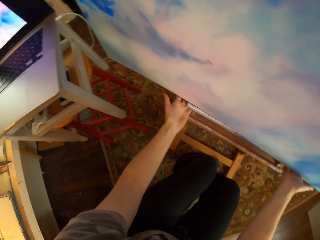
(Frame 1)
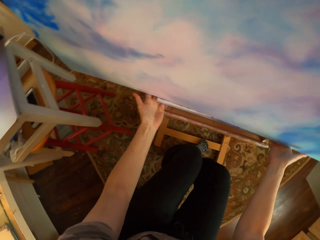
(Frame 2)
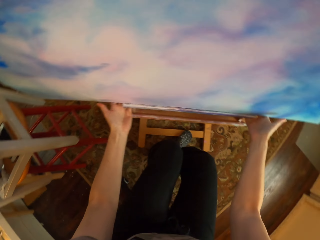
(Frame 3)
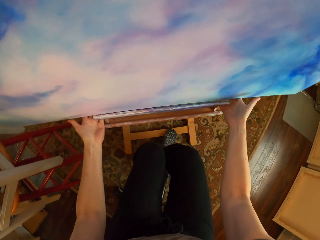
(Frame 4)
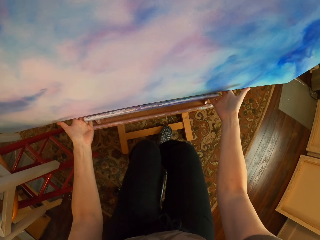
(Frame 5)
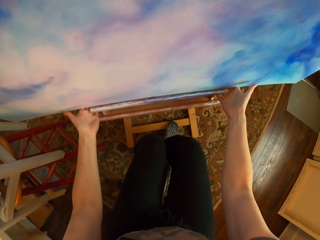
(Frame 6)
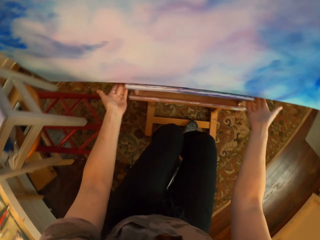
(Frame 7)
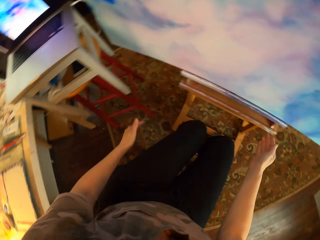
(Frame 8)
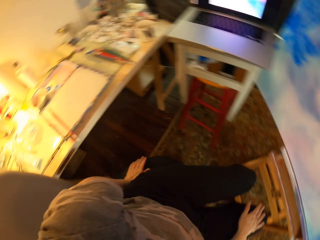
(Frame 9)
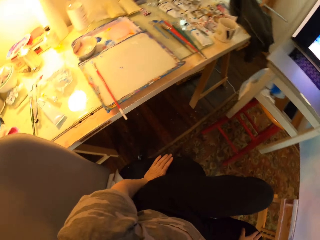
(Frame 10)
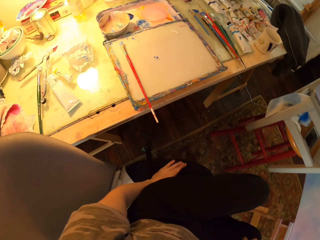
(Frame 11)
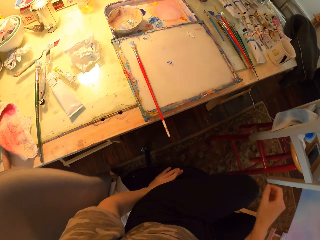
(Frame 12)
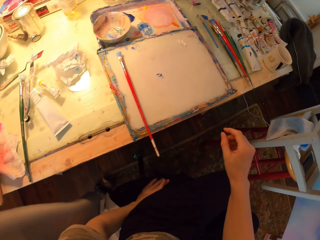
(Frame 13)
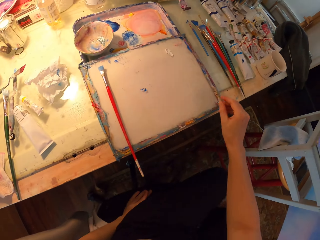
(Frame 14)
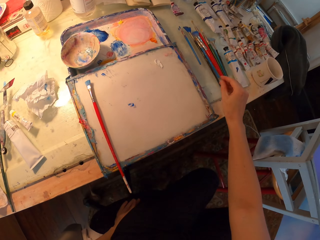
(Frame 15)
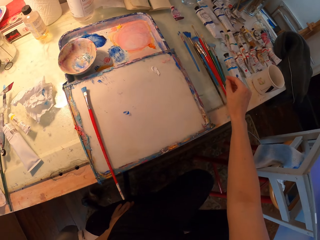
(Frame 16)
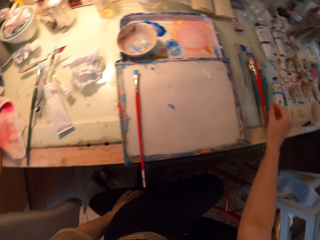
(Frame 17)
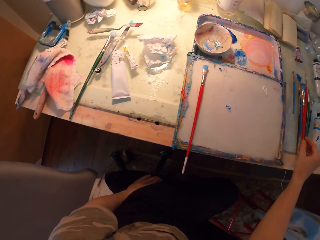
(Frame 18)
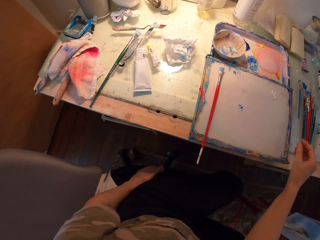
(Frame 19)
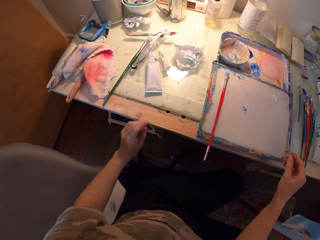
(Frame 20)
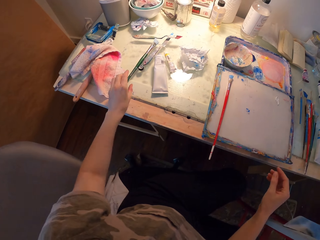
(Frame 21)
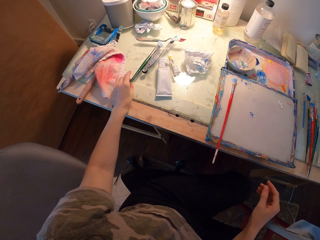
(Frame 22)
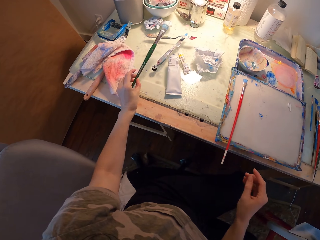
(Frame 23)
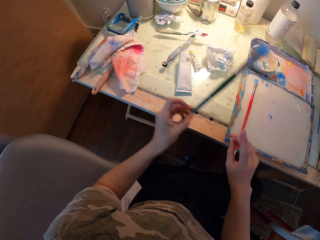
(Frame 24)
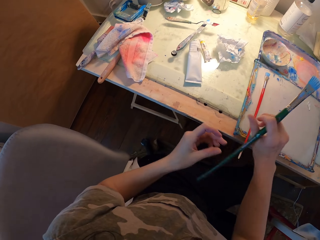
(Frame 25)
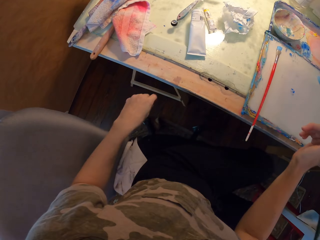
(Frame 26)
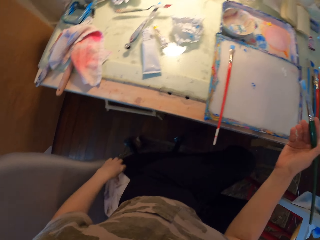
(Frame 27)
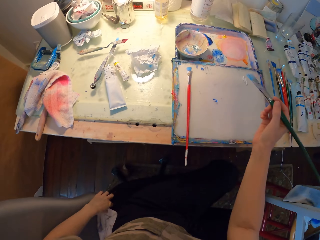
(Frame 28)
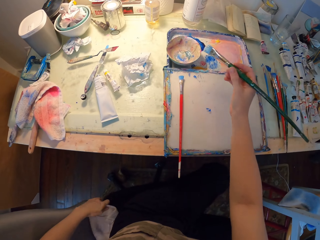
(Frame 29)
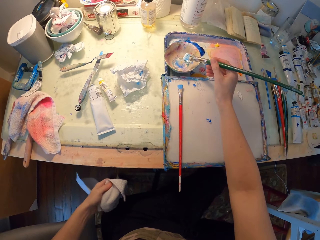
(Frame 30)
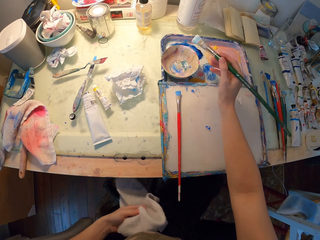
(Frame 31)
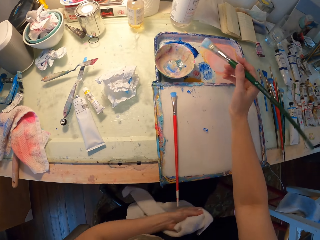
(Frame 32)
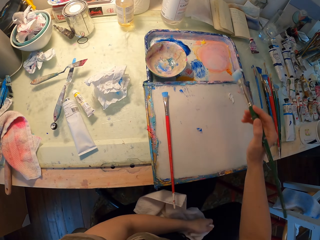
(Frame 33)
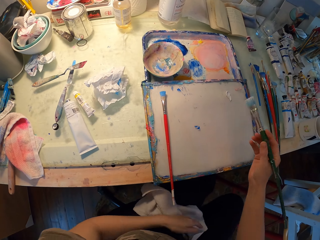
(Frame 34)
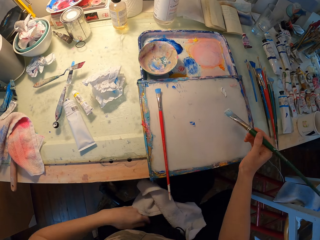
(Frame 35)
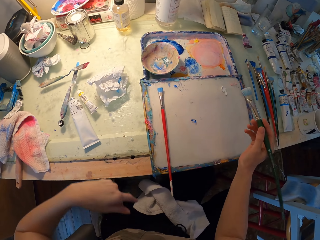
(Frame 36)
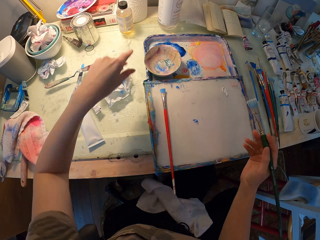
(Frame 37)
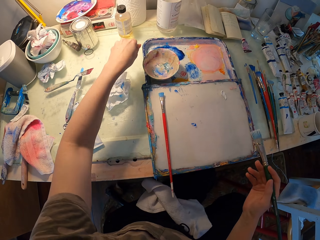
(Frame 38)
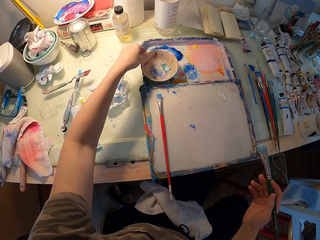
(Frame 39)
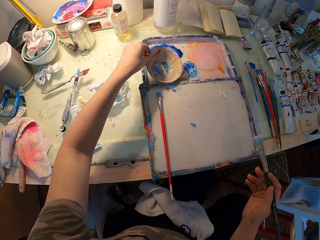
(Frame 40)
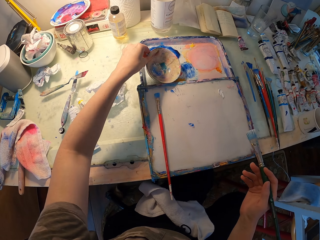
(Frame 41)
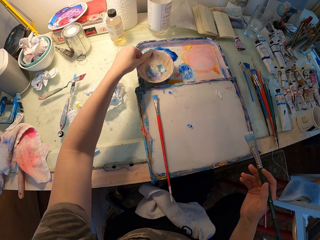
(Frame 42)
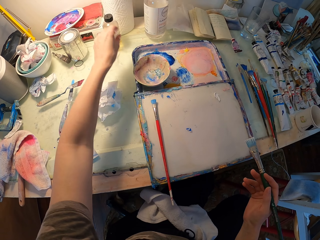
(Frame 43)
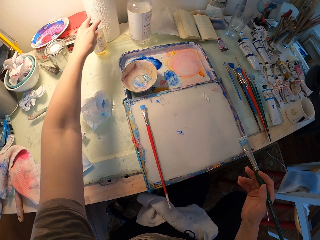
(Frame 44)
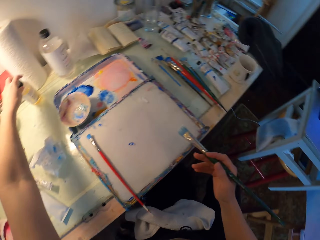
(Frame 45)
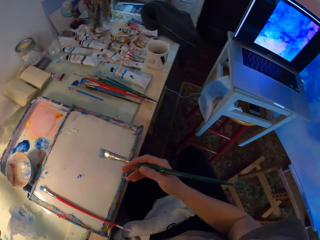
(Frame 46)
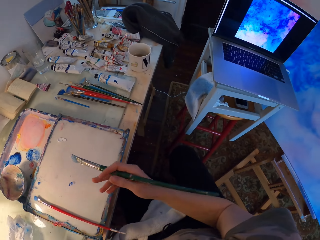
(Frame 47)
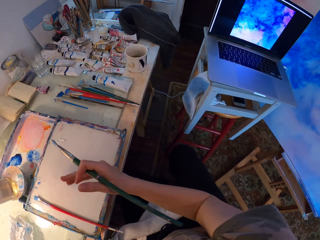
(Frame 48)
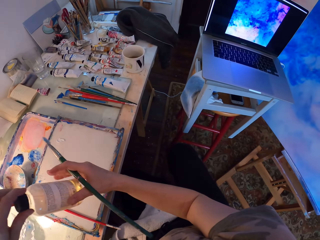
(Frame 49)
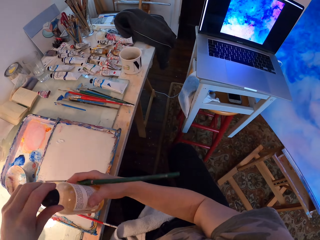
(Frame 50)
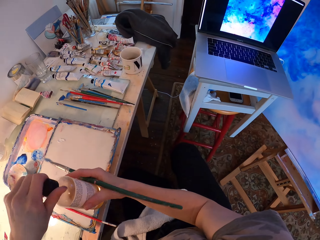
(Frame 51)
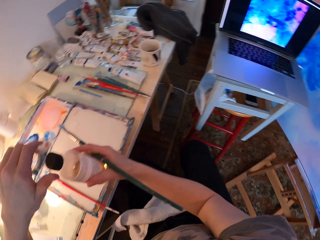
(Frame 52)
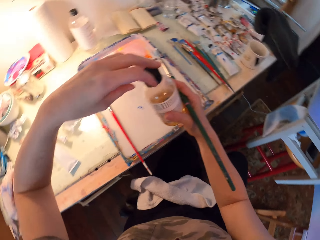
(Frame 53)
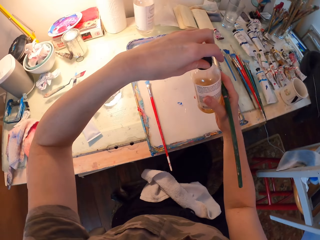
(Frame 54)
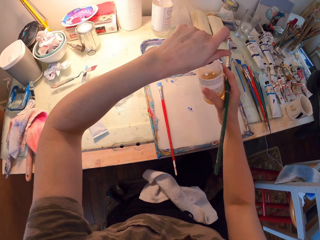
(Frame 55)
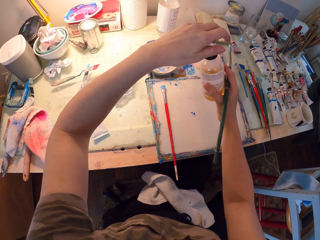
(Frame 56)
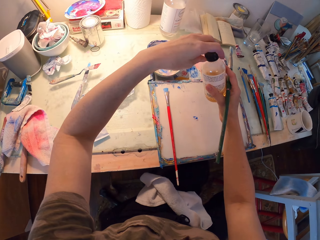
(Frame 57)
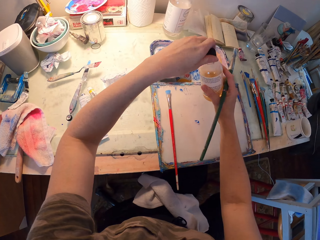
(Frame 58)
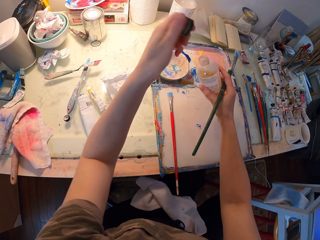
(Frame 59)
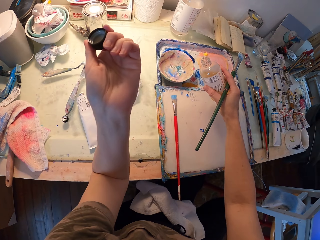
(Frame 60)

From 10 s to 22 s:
The camera wearer picks up a paint brush. They dip the paint brush into the paint. They look at the paint bowl. They pick at something. They open the bottle of something.

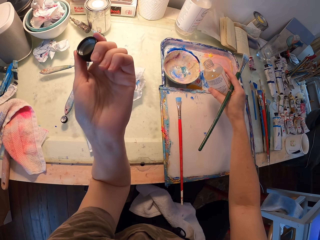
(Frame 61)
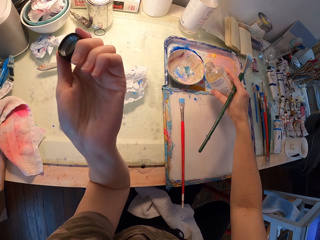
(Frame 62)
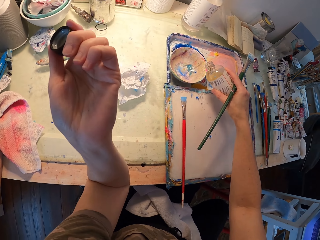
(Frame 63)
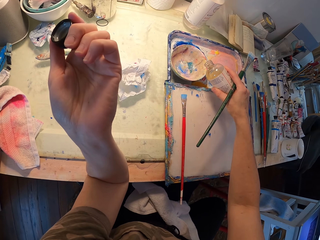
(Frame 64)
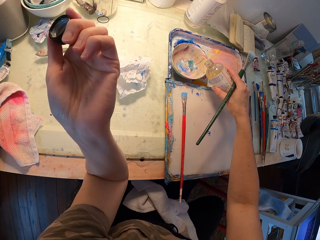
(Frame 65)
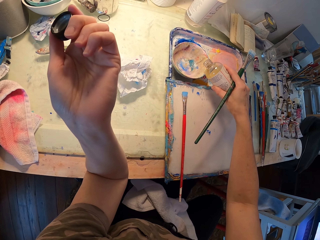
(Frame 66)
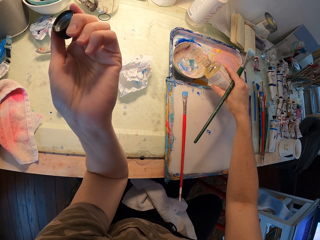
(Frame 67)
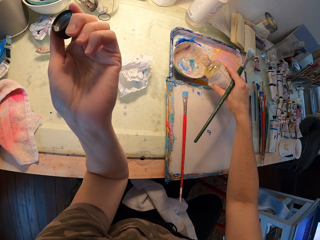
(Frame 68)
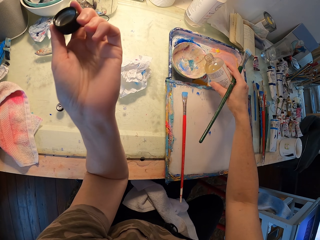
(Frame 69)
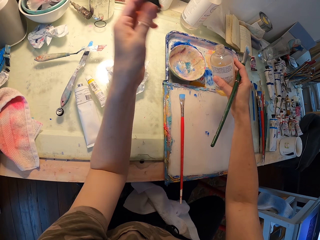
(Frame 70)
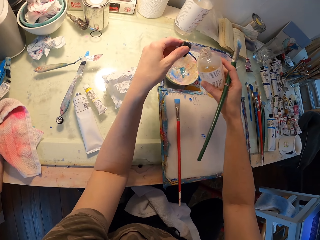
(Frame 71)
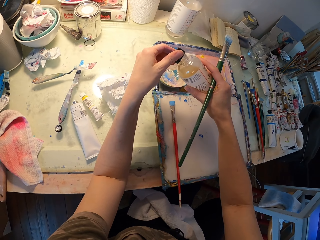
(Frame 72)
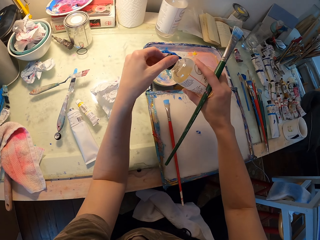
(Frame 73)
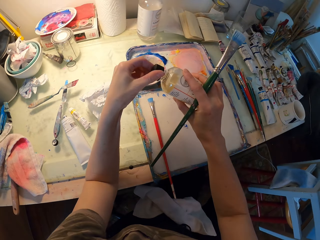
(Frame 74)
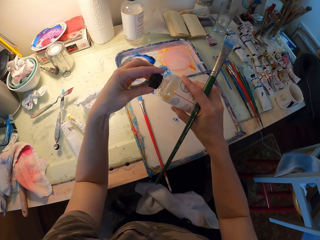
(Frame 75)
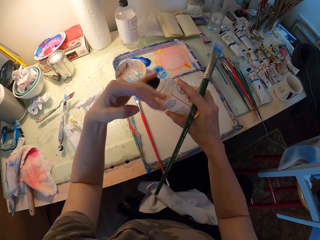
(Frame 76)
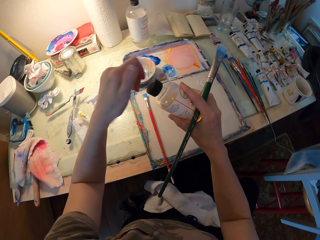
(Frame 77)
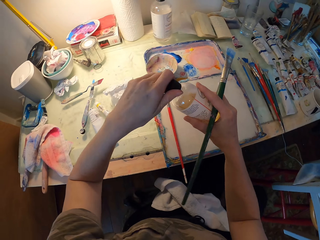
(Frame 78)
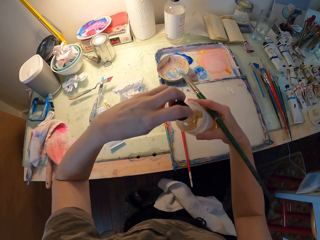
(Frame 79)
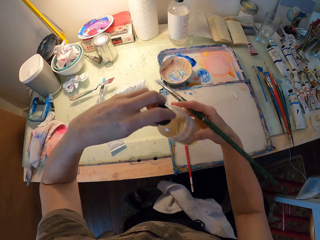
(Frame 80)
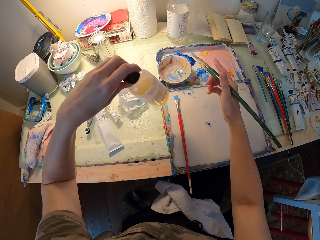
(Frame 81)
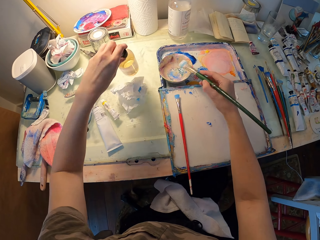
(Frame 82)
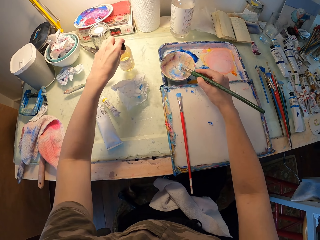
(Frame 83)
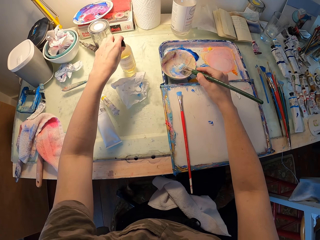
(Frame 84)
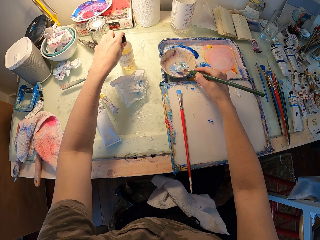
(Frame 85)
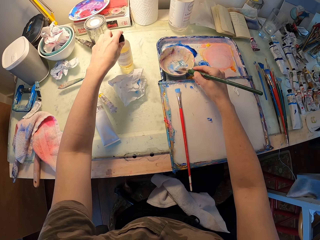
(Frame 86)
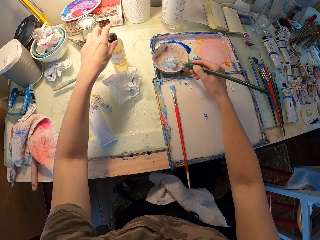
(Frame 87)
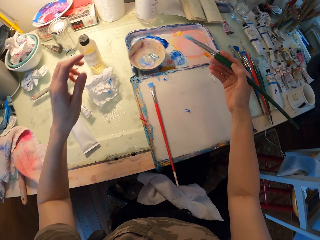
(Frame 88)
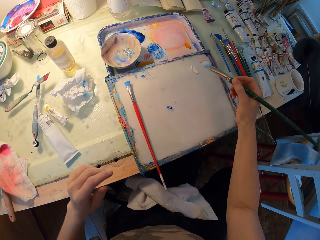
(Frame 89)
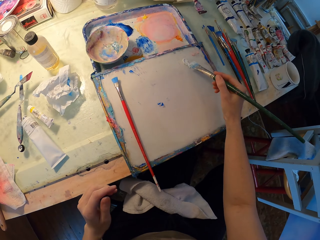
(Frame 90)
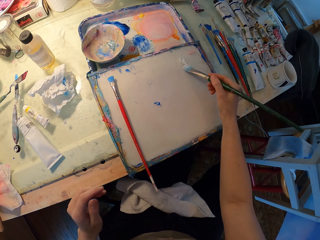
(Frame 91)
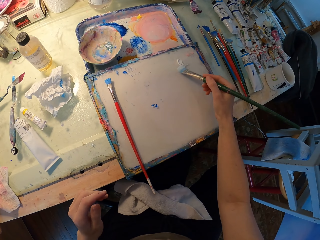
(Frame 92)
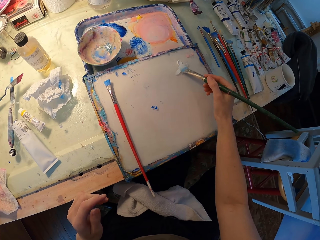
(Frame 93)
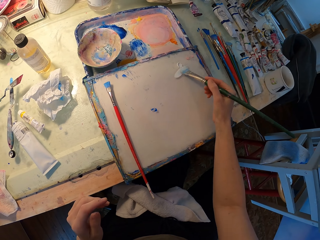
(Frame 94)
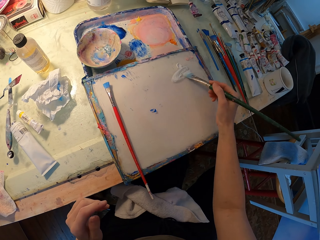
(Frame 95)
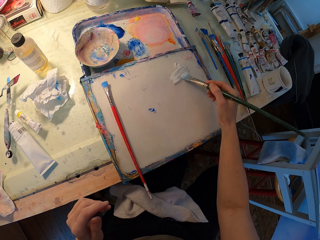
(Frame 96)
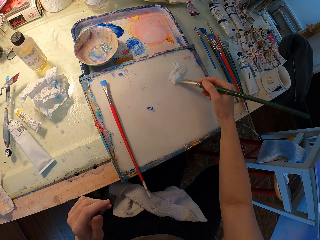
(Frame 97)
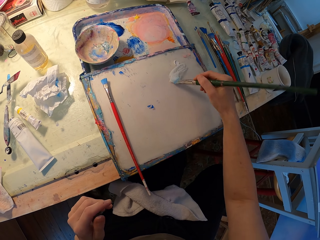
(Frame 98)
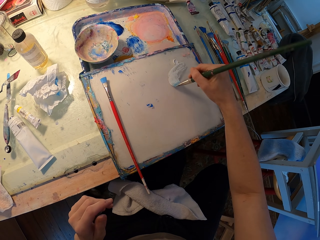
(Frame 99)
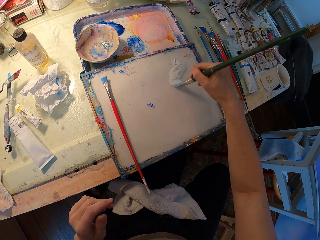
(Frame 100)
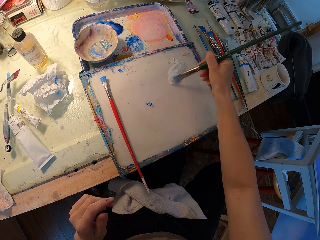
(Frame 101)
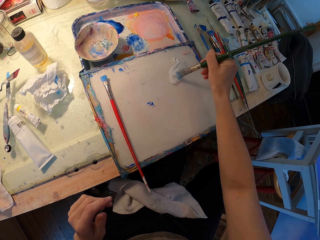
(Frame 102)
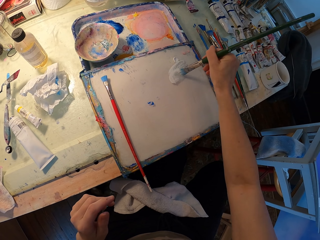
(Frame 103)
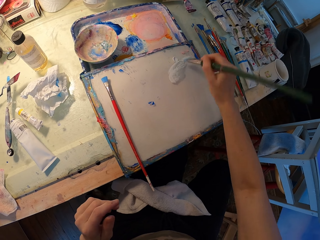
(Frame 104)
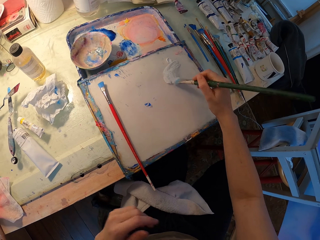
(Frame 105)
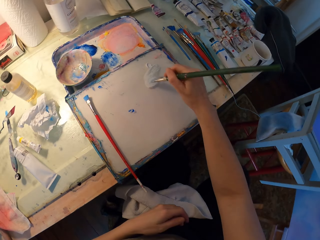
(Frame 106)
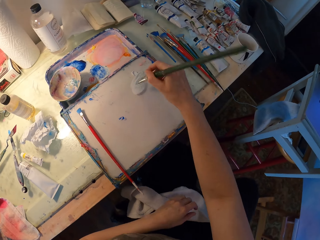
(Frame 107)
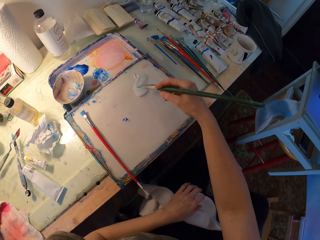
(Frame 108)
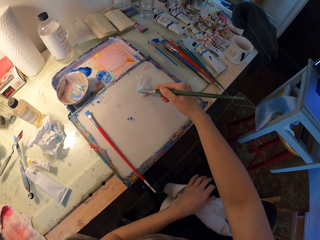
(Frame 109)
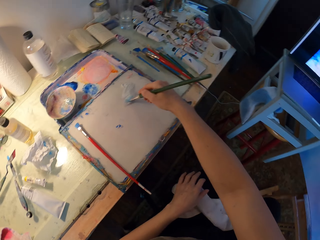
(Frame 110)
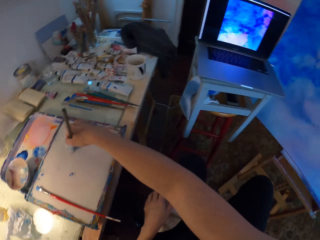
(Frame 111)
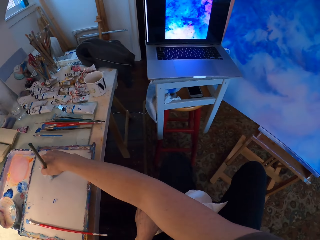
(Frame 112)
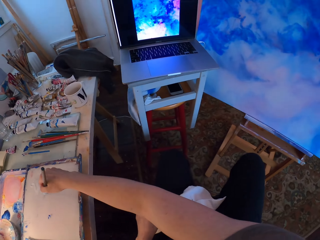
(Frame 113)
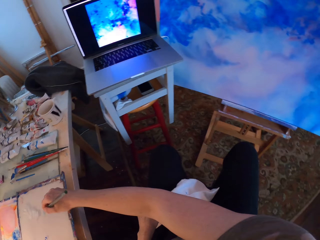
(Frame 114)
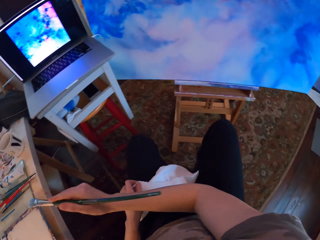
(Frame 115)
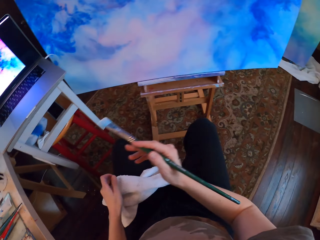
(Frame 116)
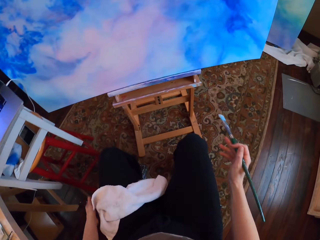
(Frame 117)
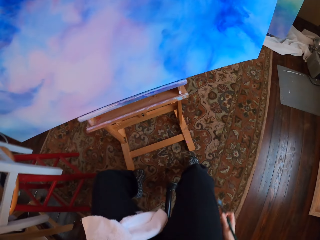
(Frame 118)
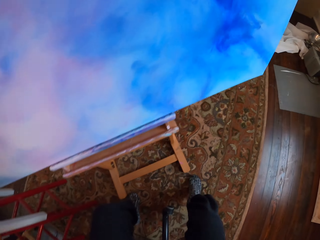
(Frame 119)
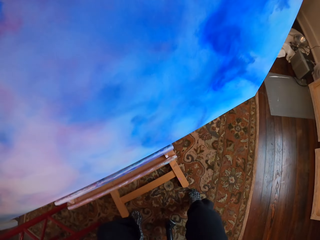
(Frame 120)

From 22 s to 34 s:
The camera wearer pours a drop of something into the paint. They close the bottle of something. They dip the paint brush into the paint. They paint excess paint in the paint tray. They take the paint and put it on the board.
